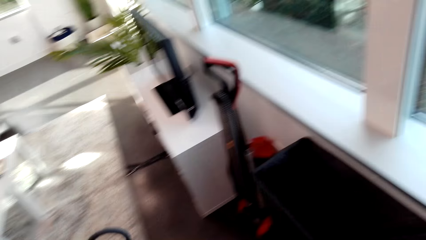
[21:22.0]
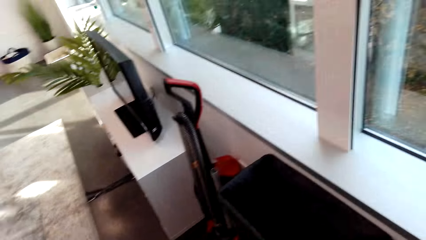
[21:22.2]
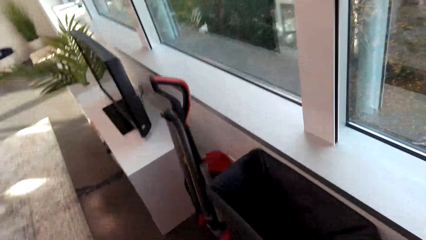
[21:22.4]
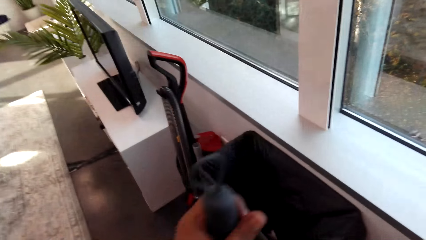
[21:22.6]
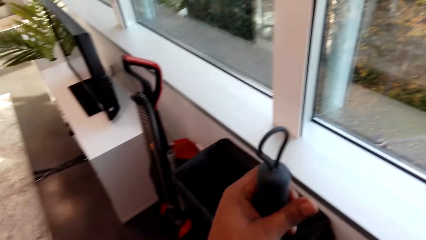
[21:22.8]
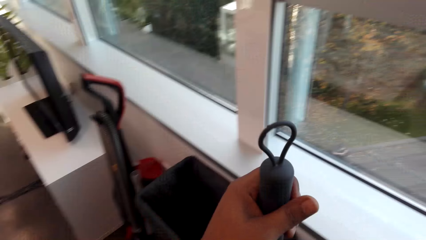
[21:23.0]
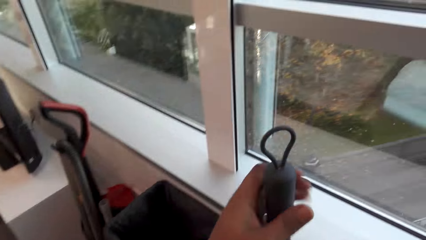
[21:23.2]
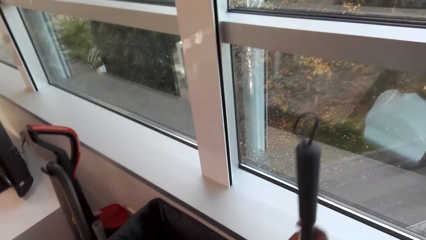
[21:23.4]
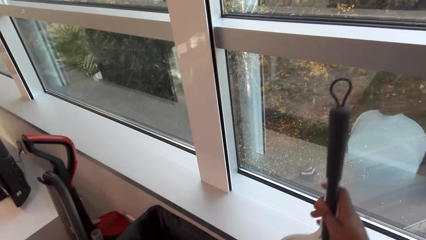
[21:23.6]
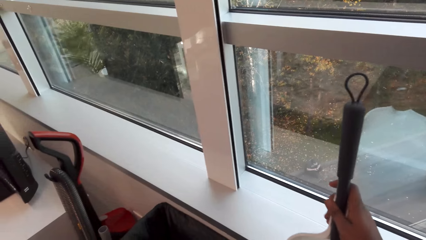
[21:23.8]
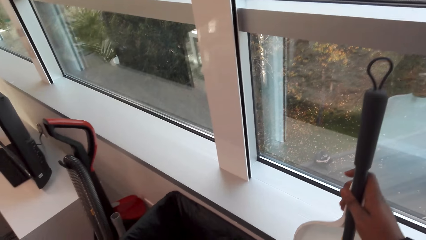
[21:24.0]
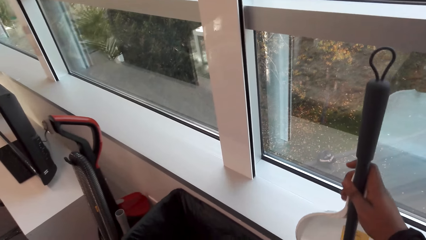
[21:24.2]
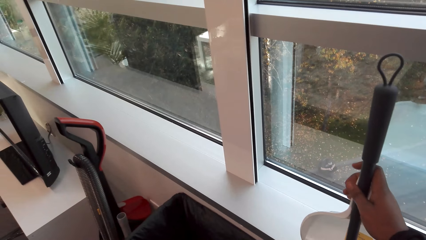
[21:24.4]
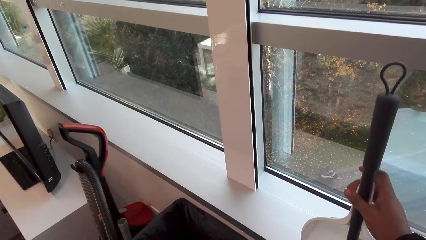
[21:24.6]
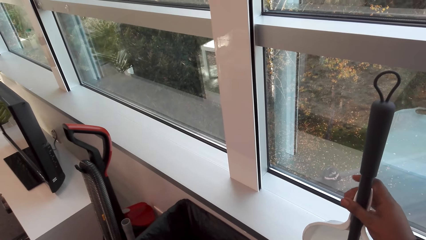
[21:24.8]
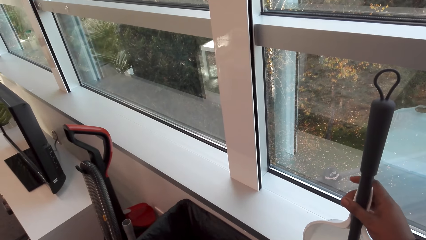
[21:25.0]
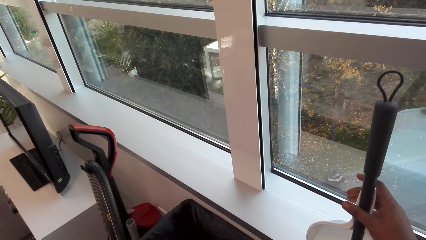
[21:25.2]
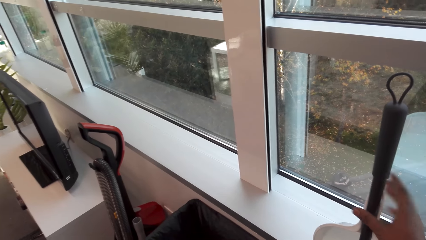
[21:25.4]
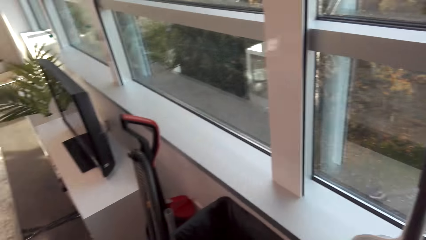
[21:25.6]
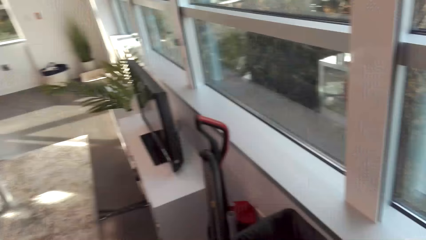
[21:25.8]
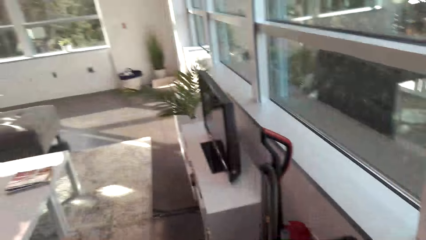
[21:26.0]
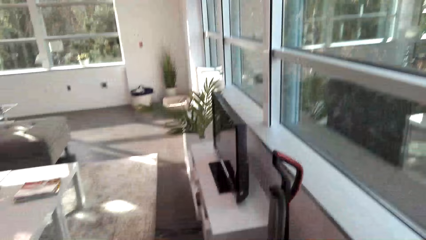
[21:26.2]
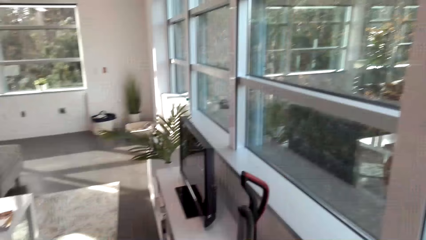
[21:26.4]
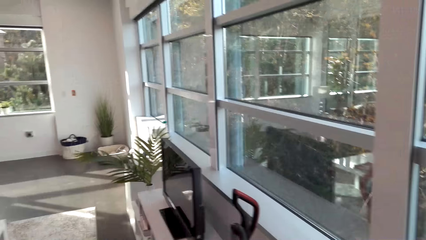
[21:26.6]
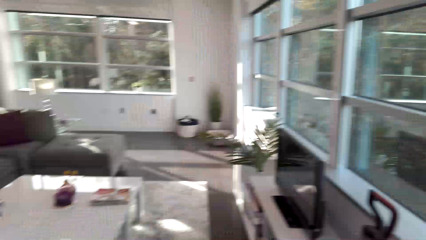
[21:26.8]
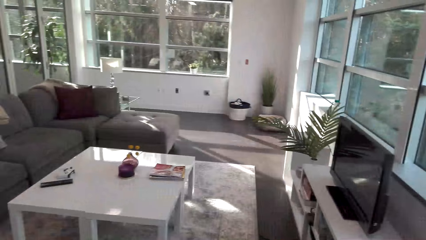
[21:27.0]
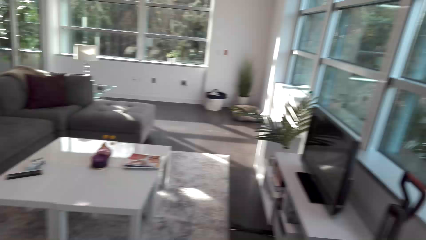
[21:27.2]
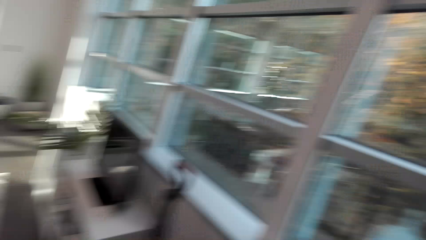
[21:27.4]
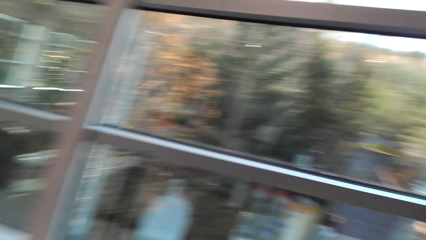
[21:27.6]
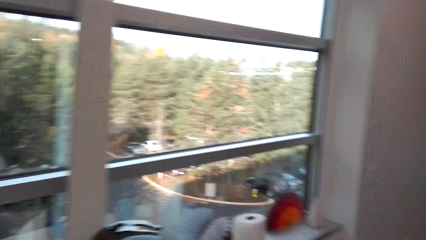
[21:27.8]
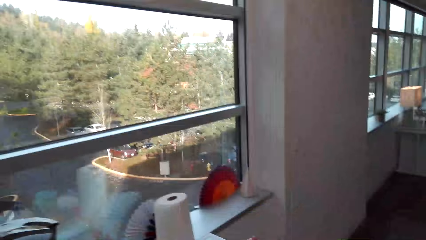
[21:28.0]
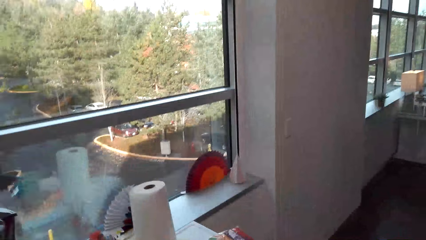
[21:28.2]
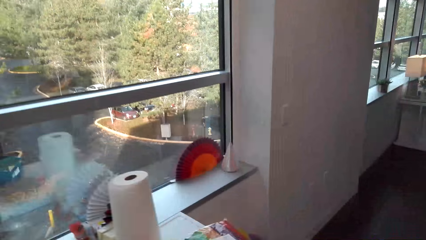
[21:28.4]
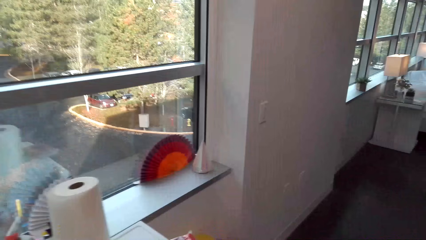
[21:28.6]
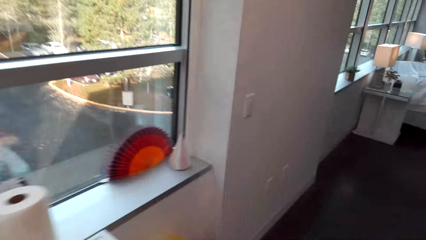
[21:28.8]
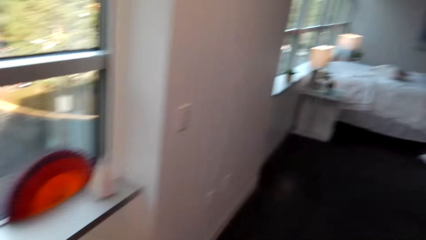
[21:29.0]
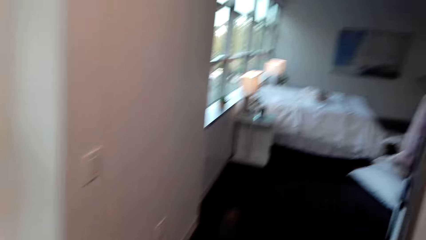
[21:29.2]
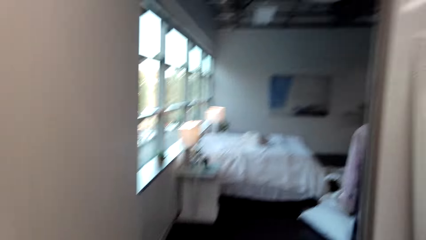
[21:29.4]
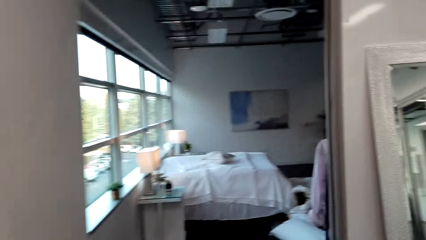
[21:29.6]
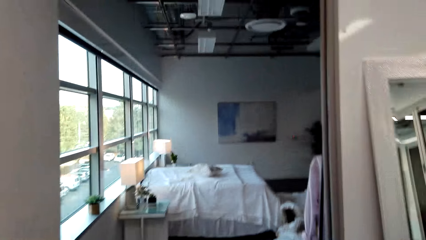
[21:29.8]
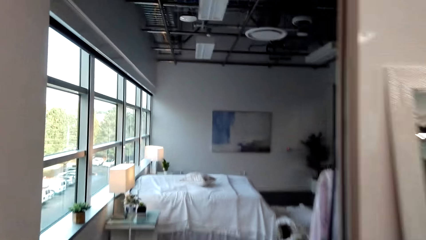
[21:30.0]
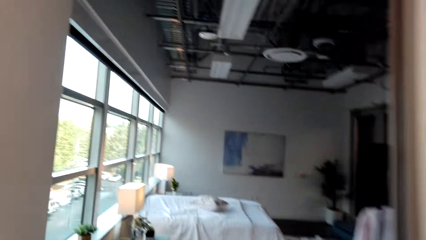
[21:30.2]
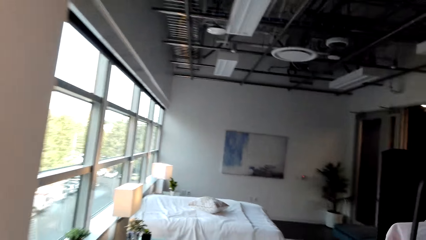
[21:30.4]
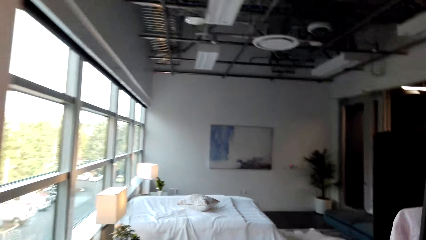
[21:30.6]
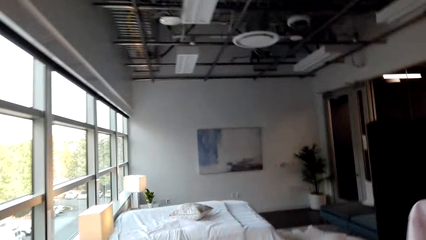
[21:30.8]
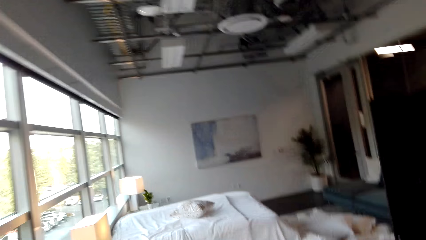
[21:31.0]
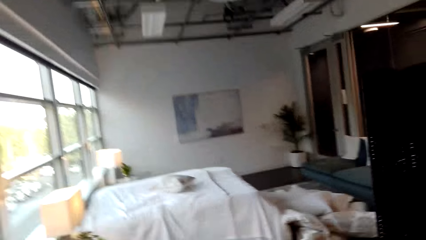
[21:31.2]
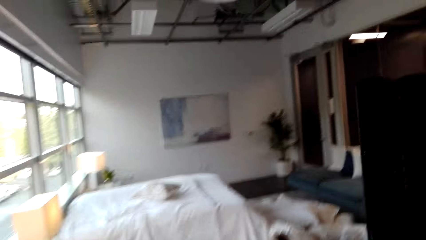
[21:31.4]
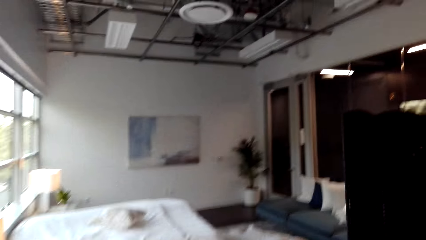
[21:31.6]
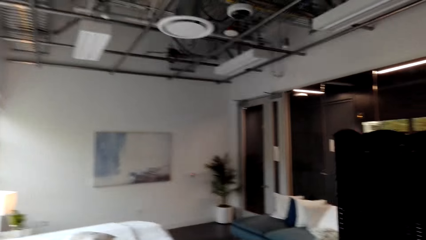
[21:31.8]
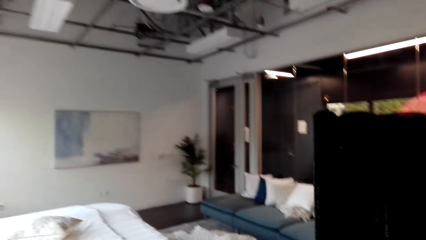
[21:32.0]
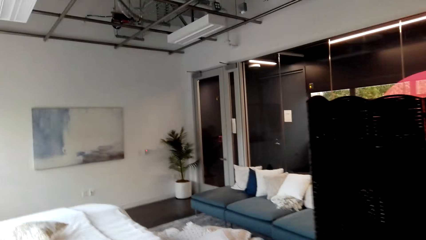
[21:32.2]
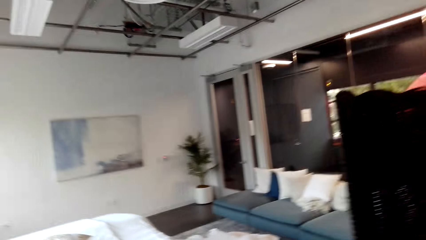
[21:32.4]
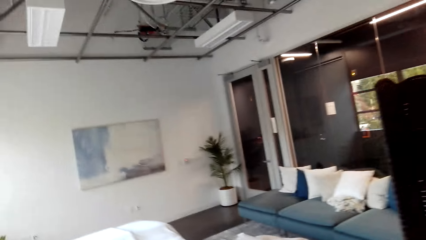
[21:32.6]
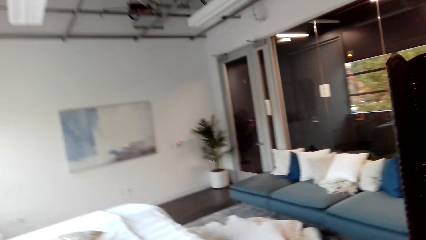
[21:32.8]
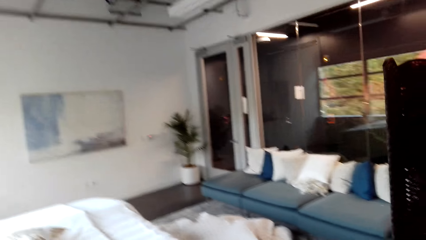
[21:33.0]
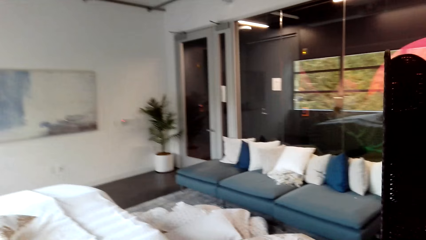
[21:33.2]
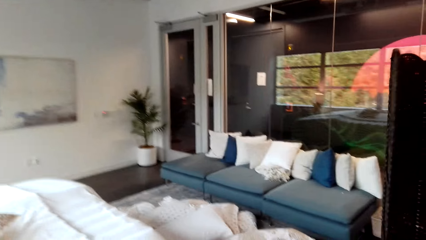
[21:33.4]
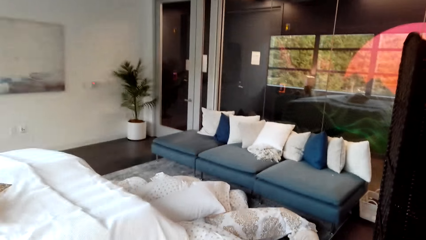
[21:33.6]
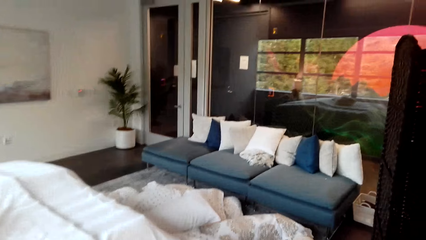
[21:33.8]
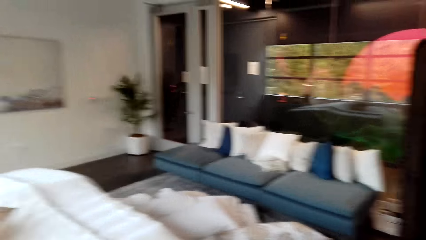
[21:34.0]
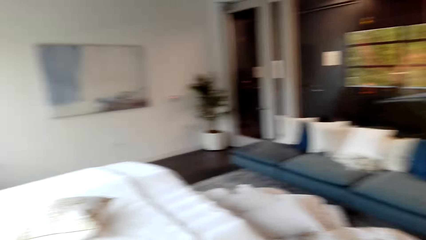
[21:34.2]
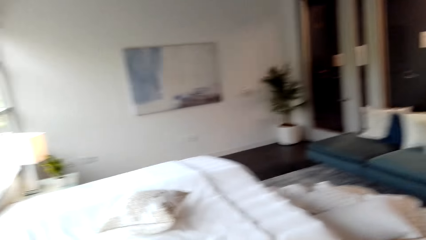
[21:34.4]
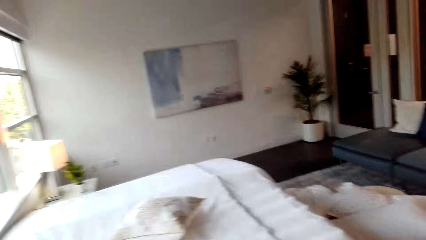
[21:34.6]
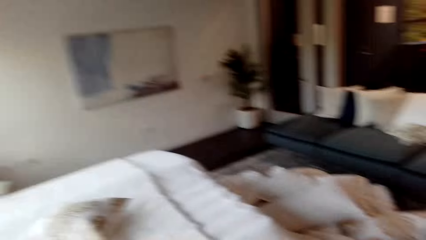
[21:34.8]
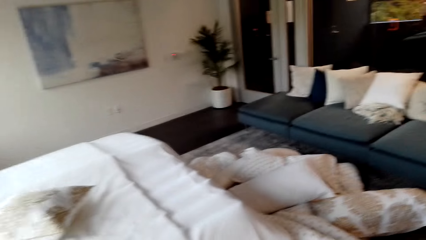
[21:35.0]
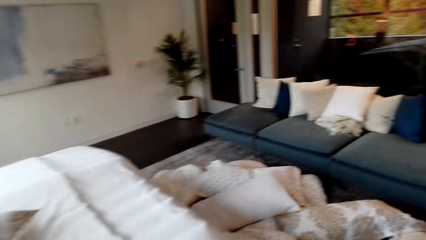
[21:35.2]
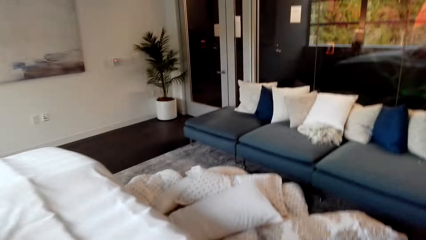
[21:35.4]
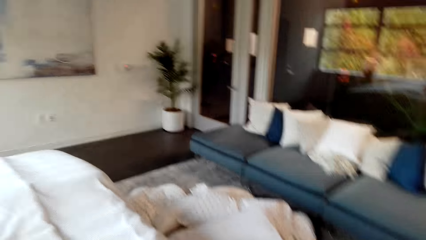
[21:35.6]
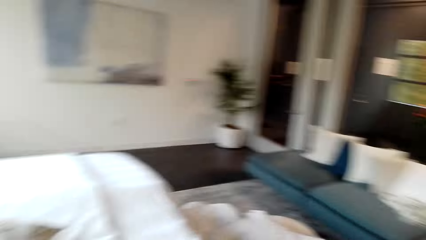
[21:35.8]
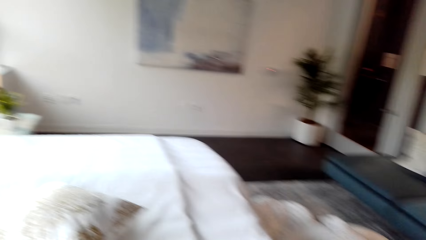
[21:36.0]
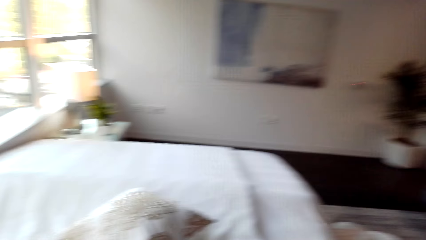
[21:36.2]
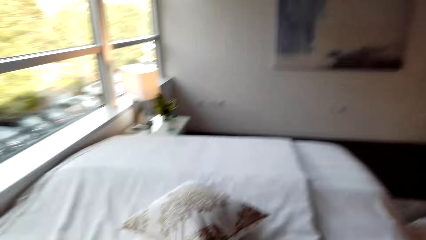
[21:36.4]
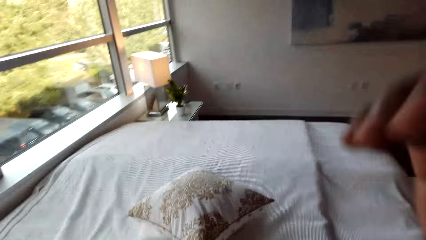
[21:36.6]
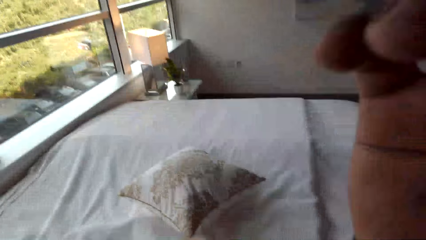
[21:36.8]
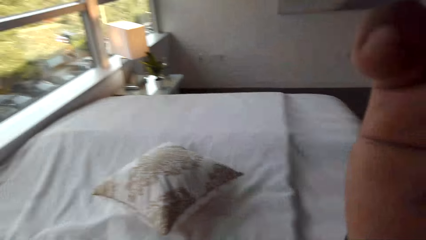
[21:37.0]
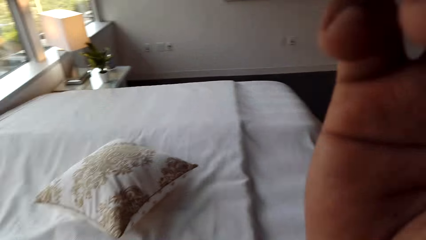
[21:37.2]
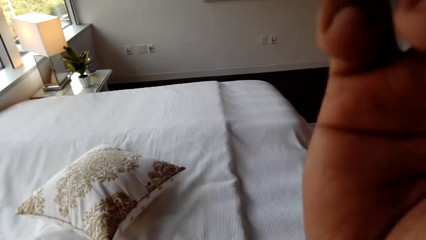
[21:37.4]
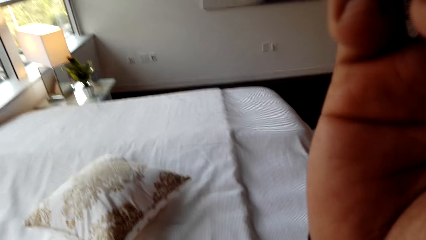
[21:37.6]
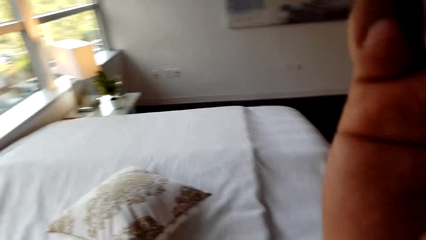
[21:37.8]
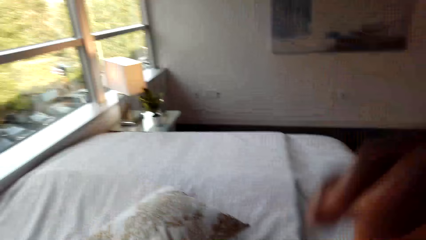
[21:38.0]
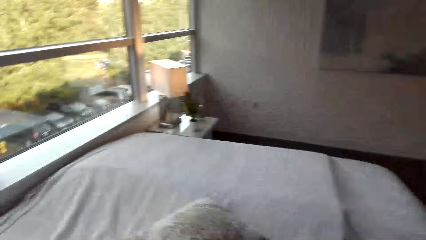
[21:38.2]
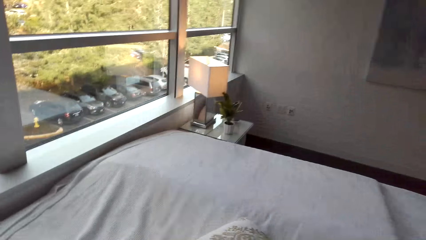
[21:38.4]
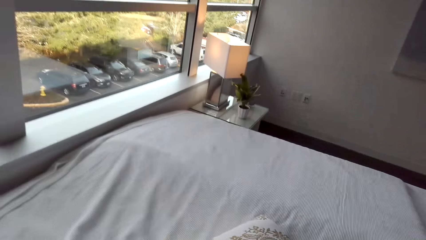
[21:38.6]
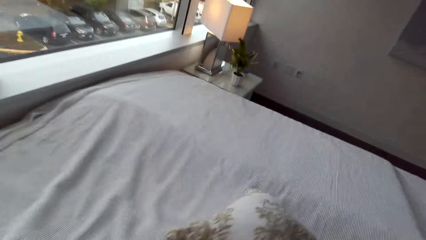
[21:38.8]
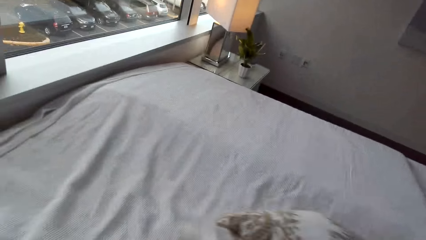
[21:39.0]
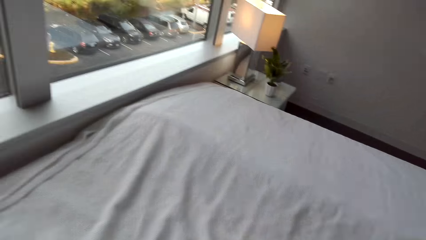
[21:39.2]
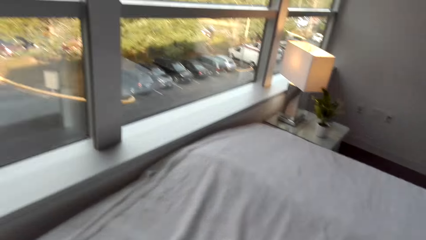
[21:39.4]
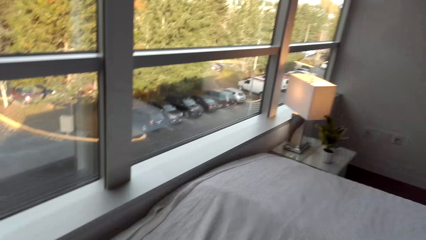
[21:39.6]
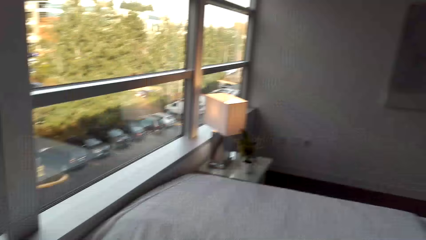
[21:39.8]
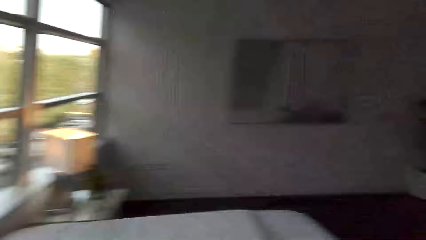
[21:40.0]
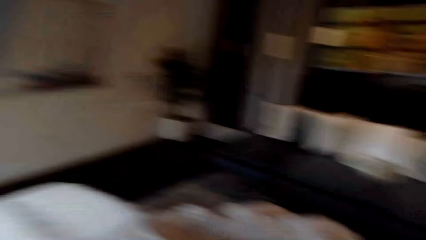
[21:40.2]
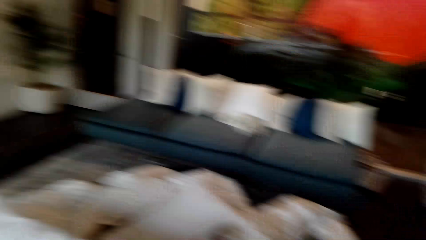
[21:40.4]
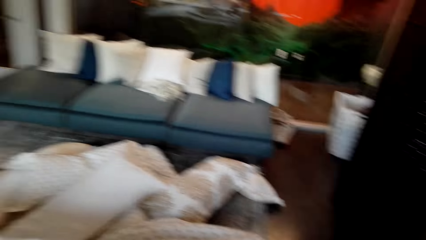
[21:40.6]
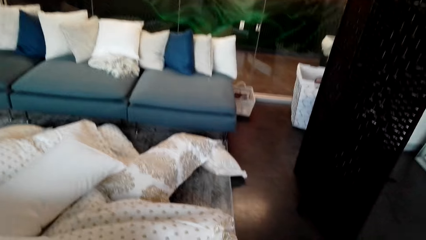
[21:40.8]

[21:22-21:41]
The camera wearer looks around. They lean the sweeper brush on the window. They walk around. They enter the bedroom.
